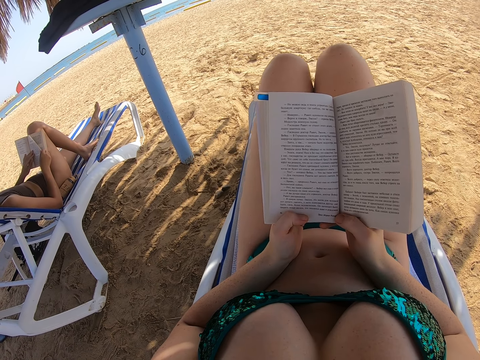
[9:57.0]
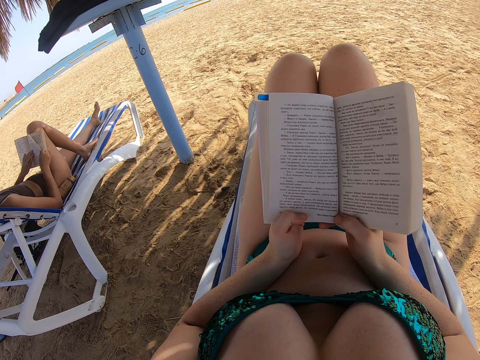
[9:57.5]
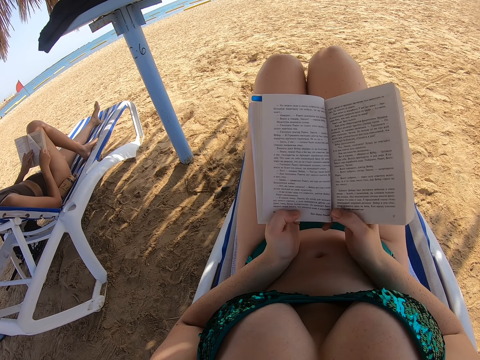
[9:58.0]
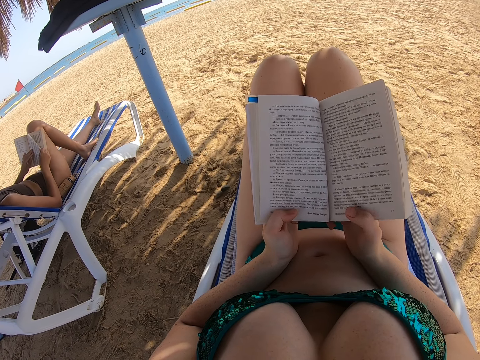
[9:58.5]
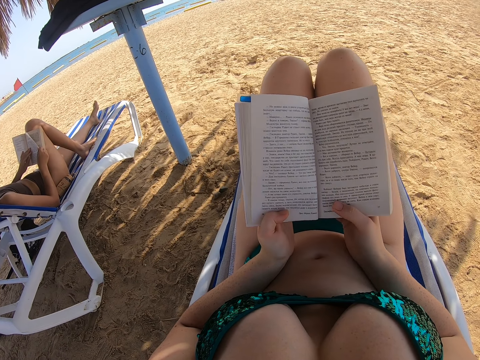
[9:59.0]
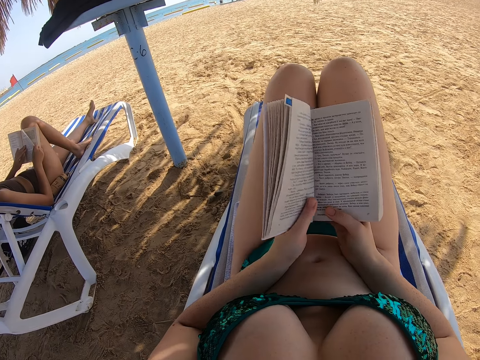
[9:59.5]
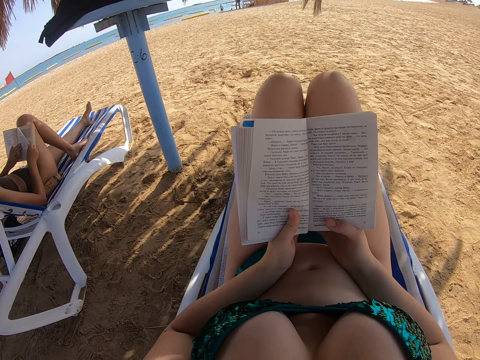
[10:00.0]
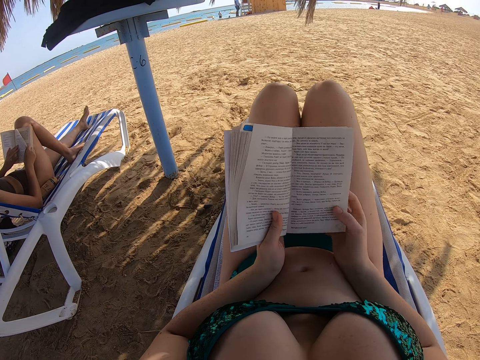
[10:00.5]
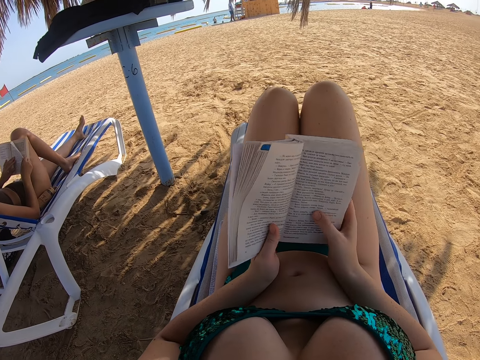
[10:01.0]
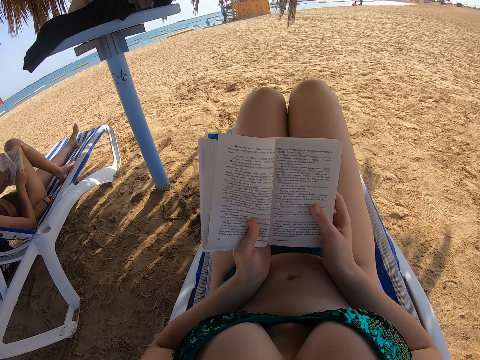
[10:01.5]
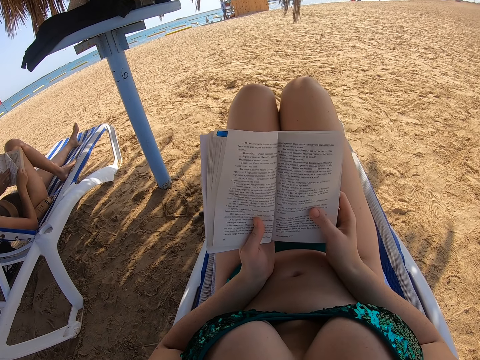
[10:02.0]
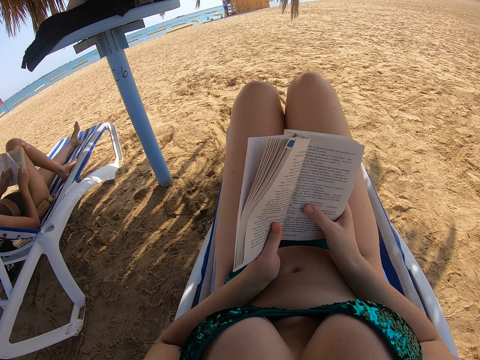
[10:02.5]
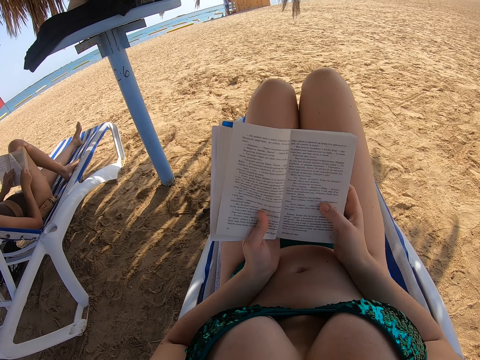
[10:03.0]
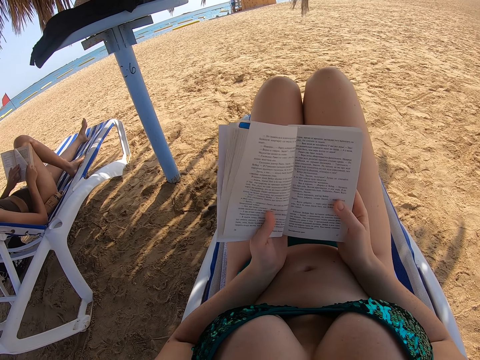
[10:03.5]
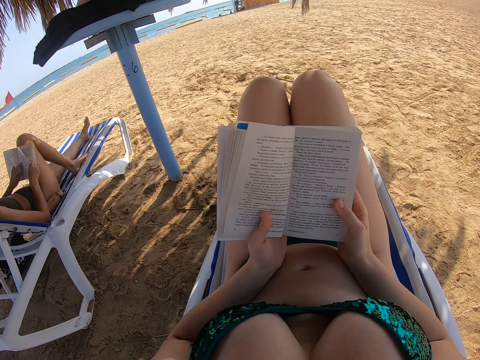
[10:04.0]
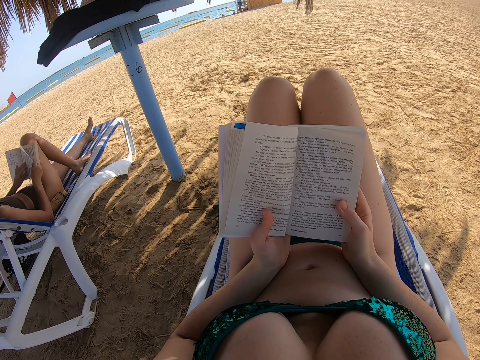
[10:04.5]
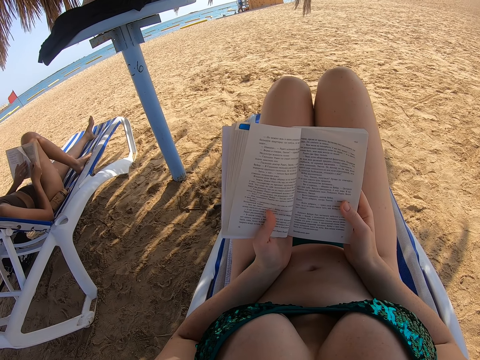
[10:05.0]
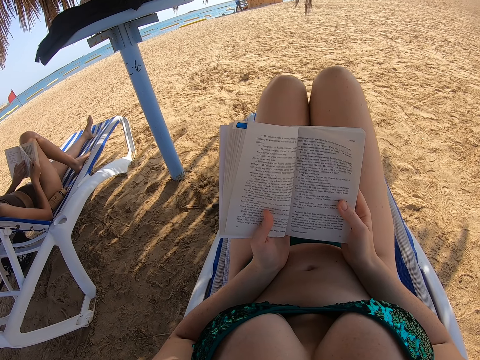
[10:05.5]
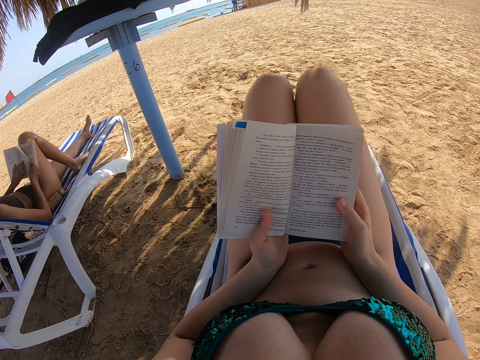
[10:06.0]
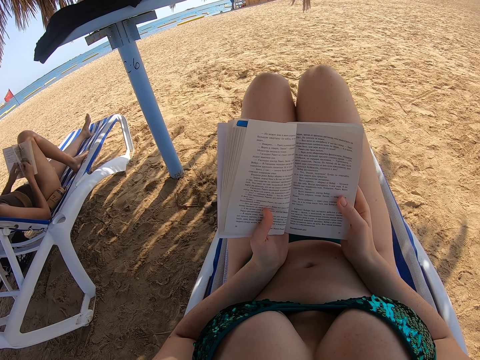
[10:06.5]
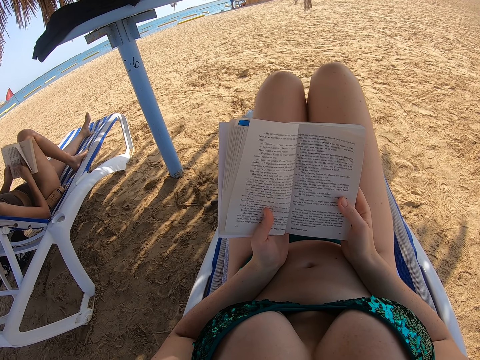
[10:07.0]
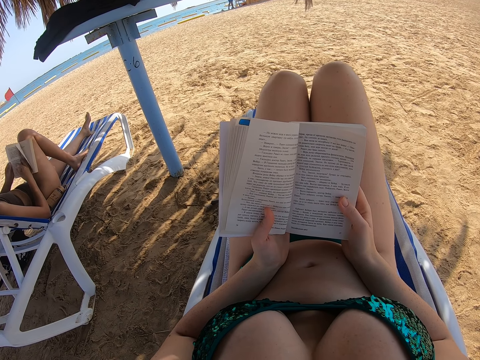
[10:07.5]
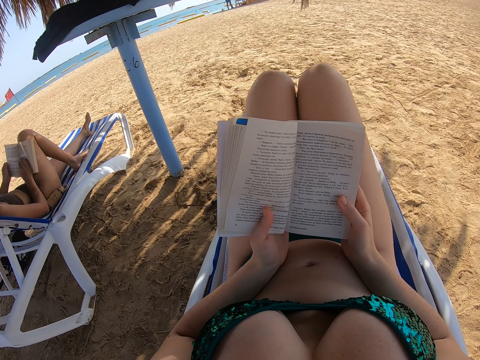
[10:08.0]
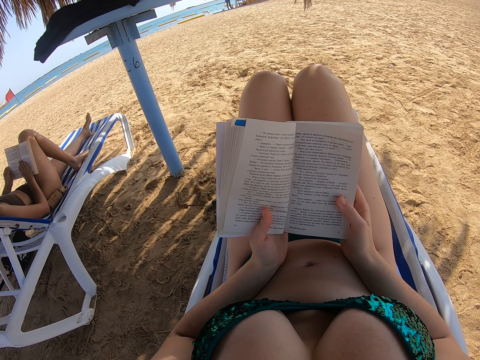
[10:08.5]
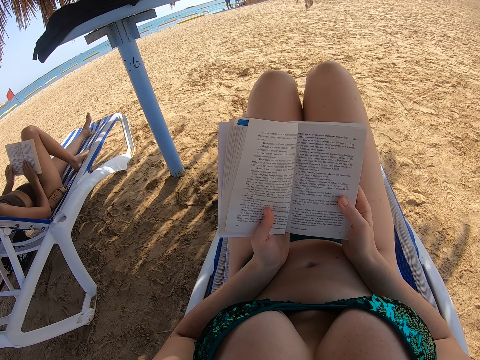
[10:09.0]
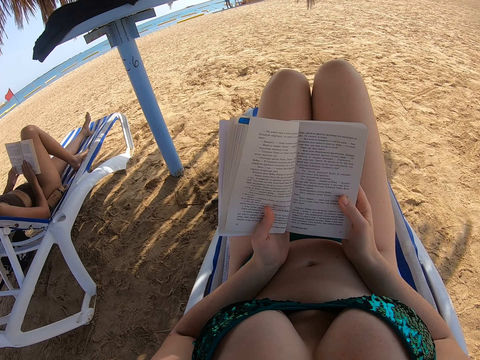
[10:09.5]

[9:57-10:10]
The camera wearer adjusts the hand. They read the book.

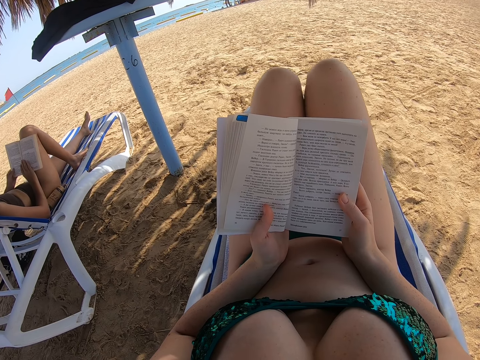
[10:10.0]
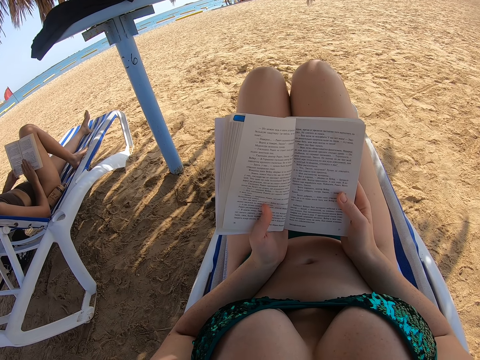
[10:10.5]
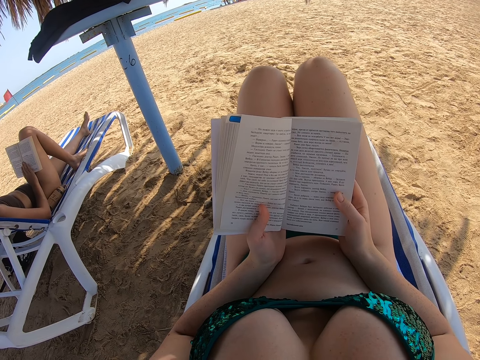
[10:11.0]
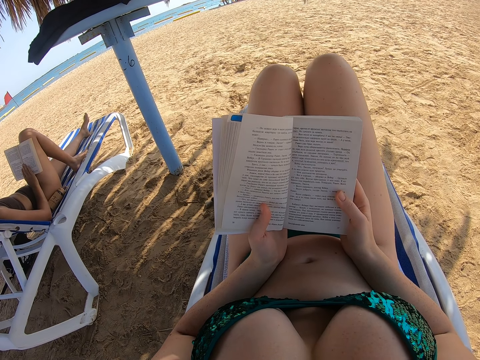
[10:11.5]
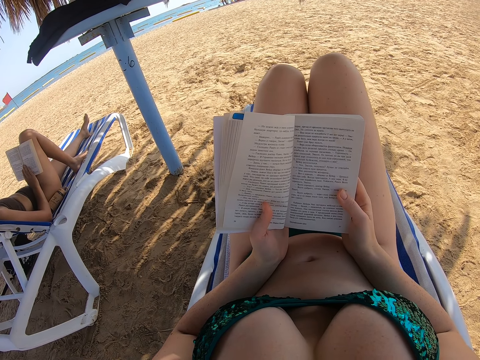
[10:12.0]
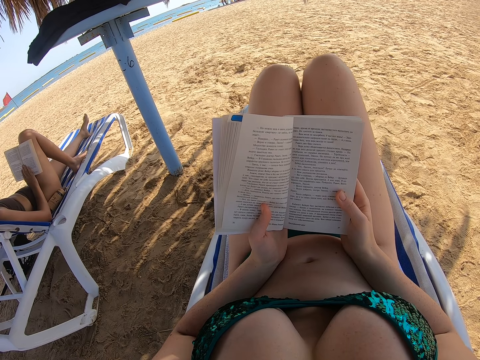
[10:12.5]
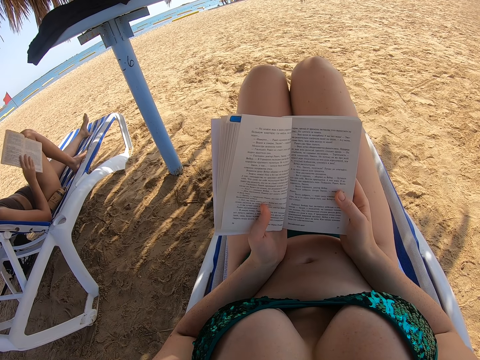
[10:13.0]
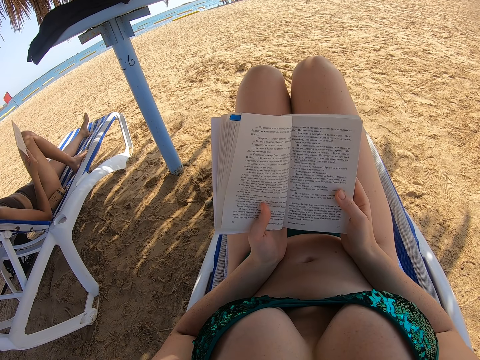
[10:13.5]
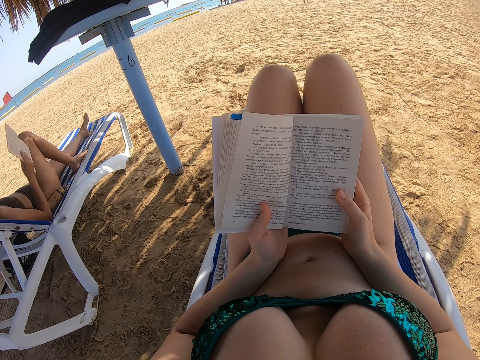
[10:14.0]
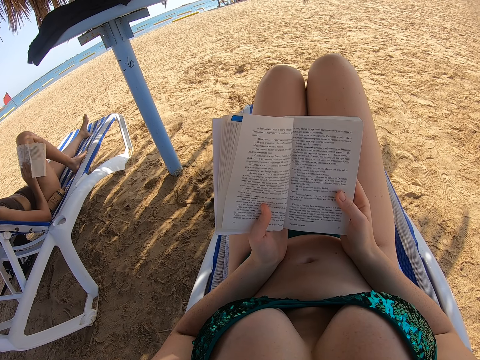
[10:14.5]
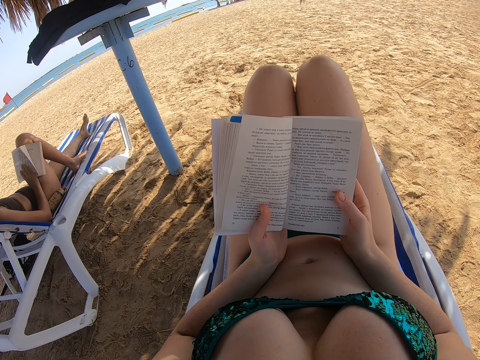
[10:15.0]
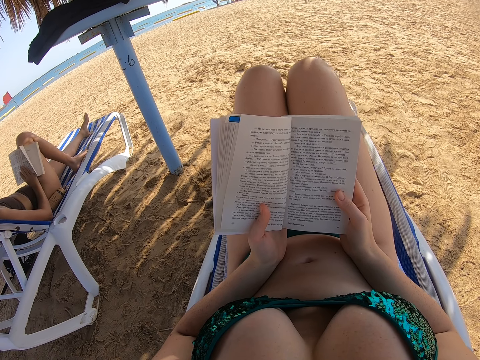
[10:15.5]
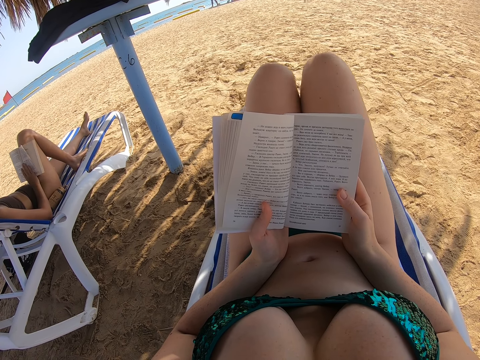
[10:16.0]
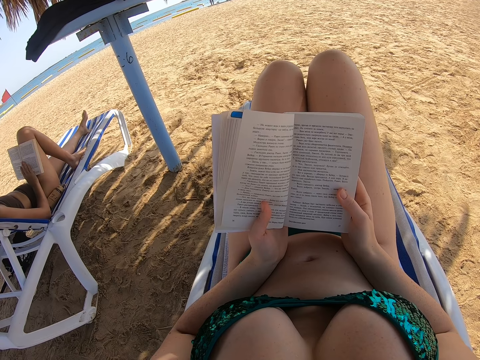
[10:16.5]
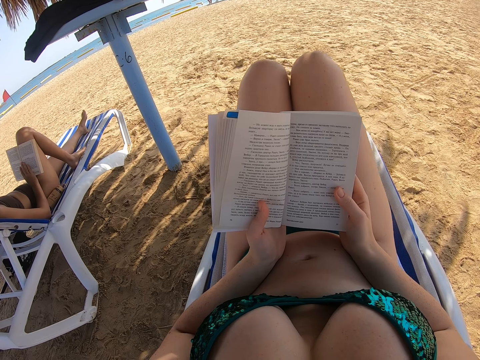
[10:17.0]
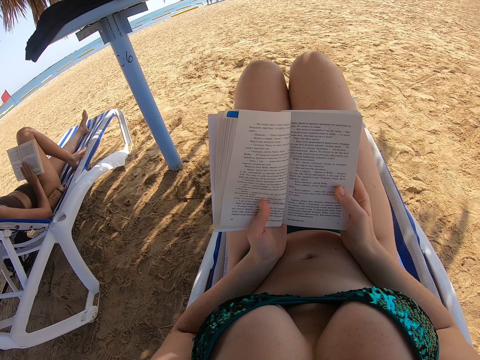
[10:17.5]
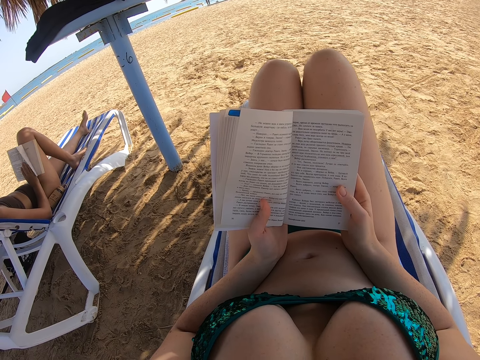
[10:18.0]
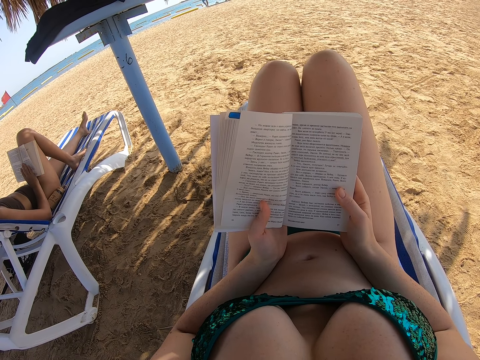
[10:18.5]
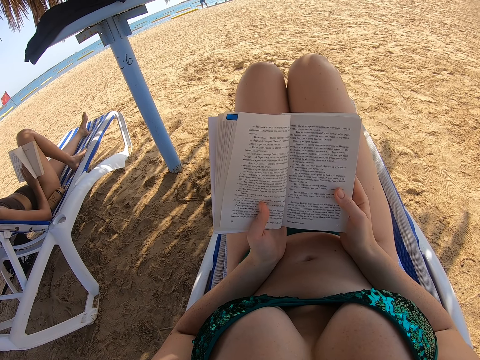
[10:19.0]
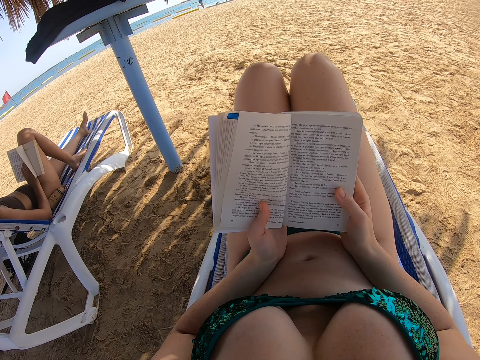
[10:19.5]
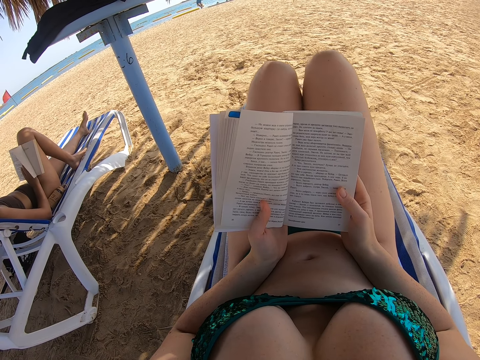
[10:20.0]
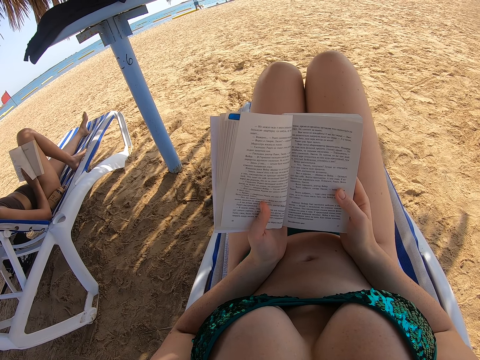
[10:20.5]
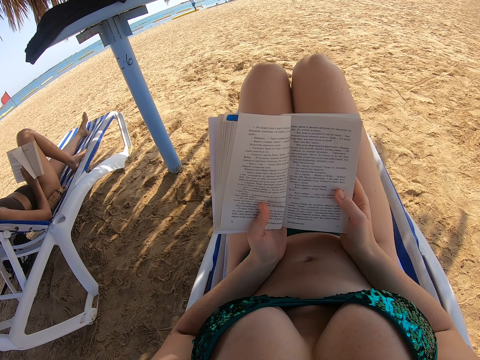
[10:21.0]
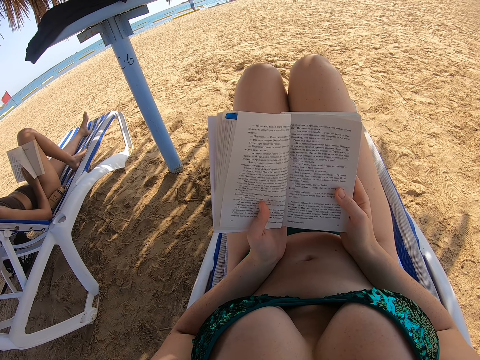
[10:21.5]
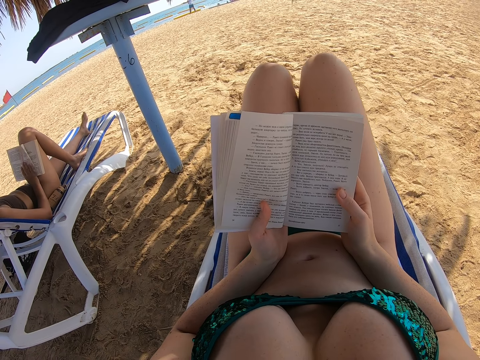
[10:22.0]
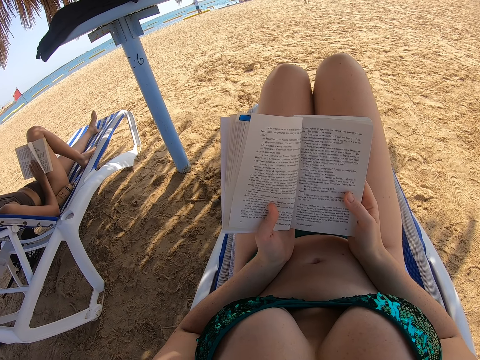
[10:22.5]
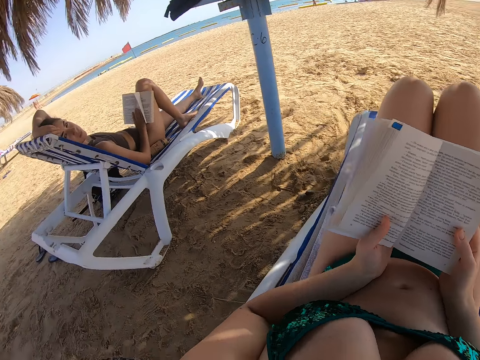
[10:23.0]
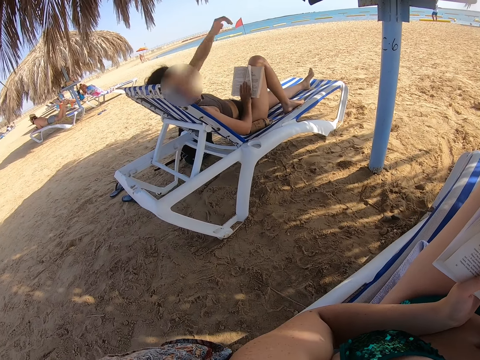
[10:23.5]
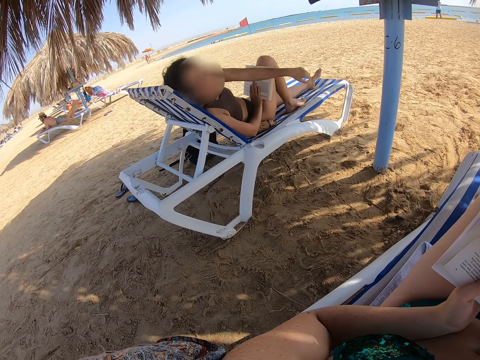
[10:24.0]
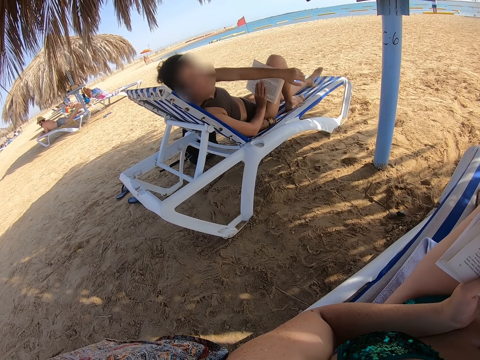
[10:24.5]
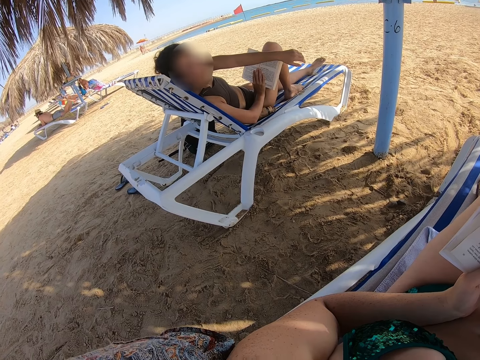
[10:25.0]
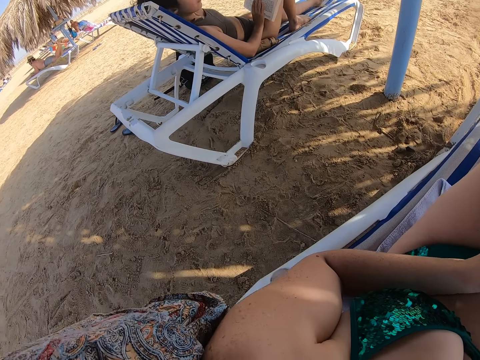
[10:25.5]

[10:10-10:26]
A lady lifts the book. She stares at the book. She places the book on the thigh. She reads the book. She places a hand on the head. The camera wearer turns around. The lady stares at the camera wearer. The camera wearer looks at the lady.
